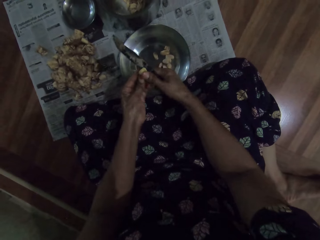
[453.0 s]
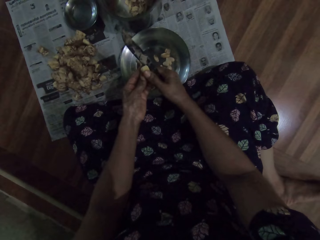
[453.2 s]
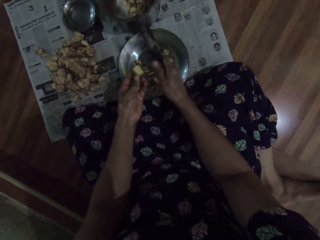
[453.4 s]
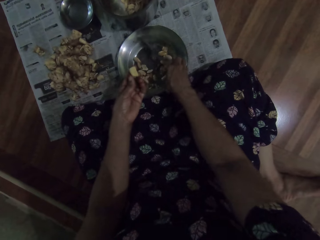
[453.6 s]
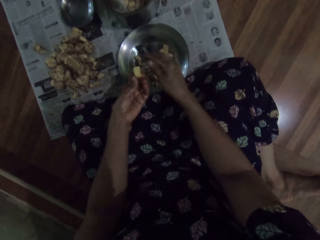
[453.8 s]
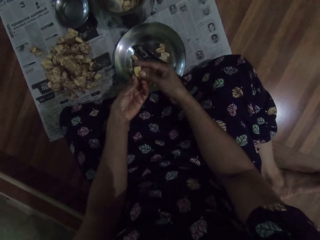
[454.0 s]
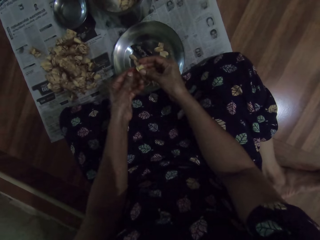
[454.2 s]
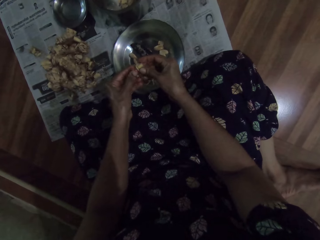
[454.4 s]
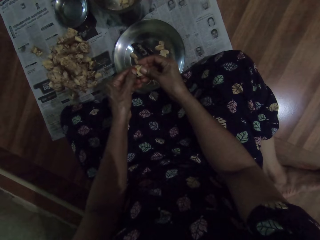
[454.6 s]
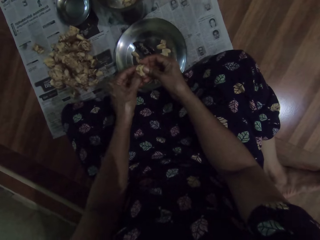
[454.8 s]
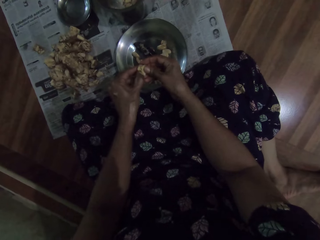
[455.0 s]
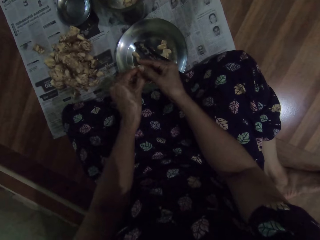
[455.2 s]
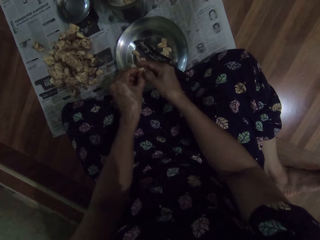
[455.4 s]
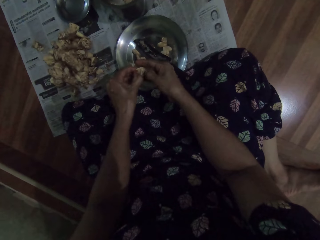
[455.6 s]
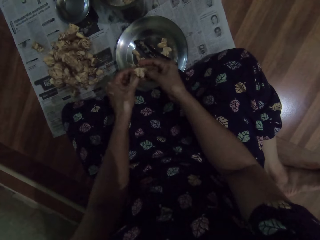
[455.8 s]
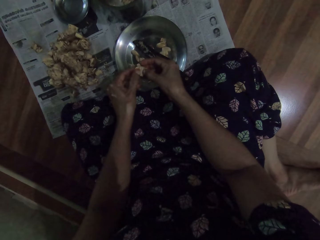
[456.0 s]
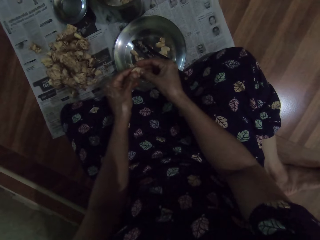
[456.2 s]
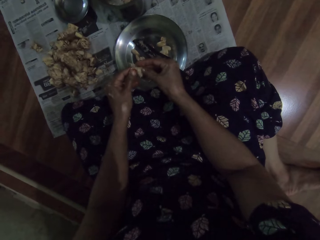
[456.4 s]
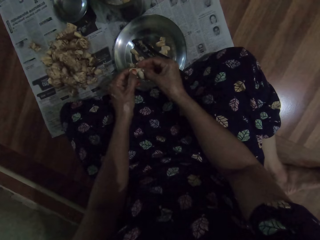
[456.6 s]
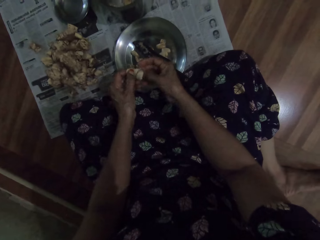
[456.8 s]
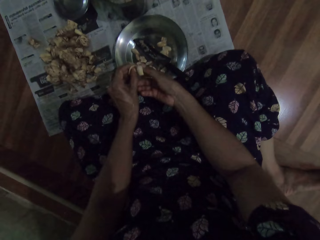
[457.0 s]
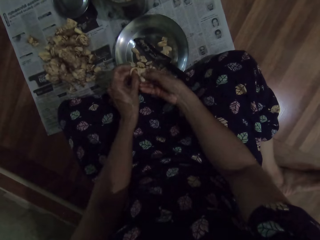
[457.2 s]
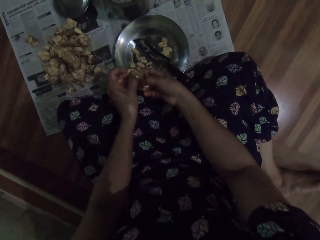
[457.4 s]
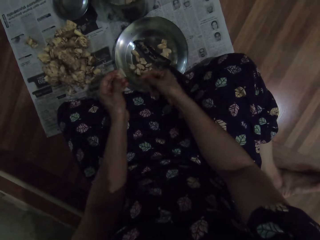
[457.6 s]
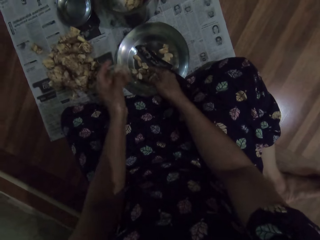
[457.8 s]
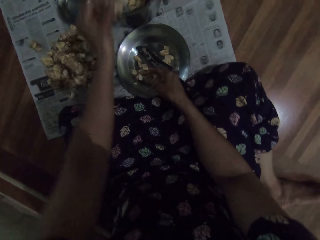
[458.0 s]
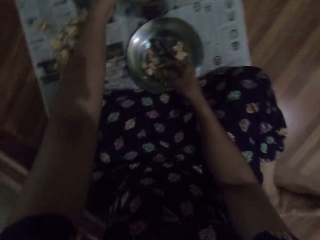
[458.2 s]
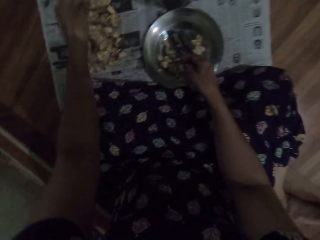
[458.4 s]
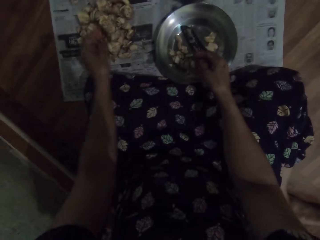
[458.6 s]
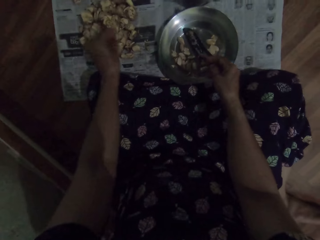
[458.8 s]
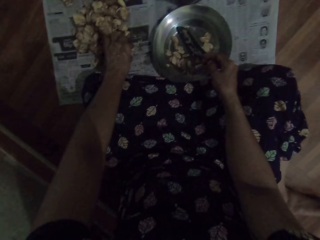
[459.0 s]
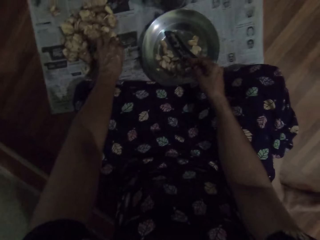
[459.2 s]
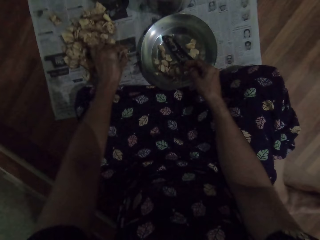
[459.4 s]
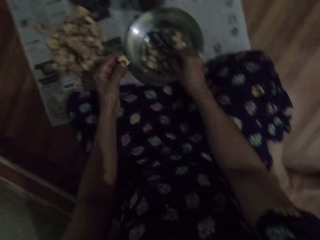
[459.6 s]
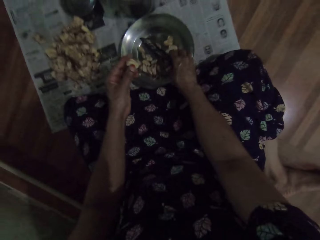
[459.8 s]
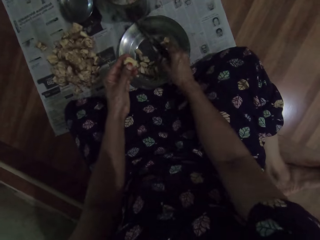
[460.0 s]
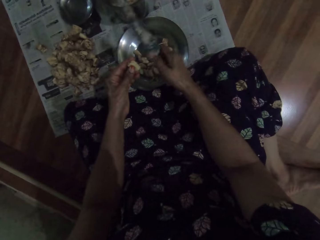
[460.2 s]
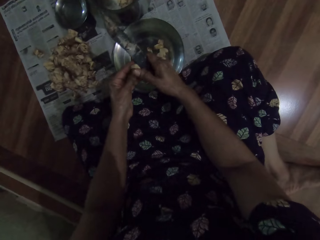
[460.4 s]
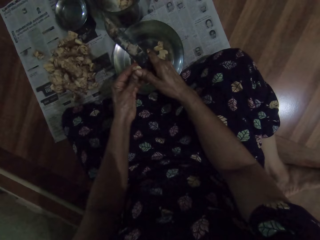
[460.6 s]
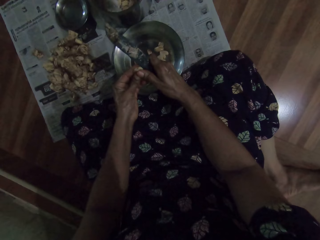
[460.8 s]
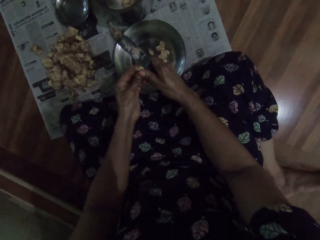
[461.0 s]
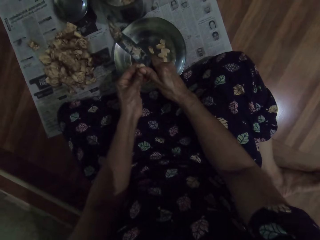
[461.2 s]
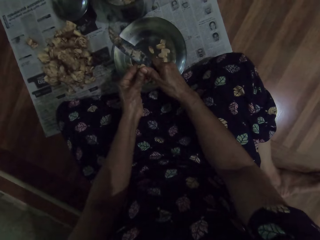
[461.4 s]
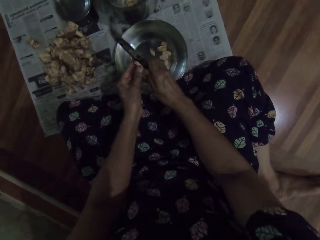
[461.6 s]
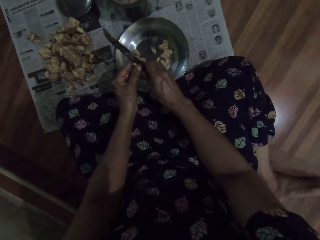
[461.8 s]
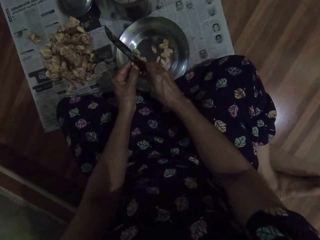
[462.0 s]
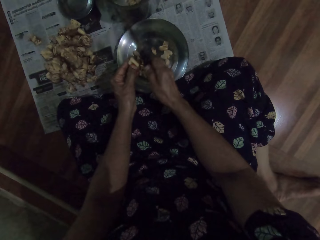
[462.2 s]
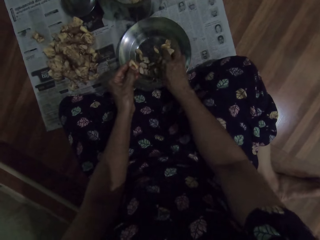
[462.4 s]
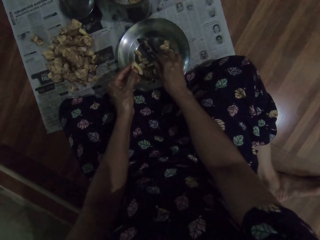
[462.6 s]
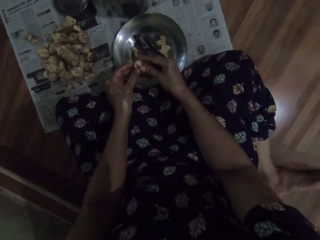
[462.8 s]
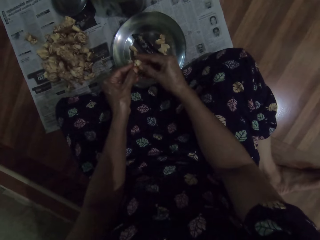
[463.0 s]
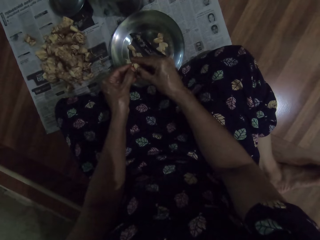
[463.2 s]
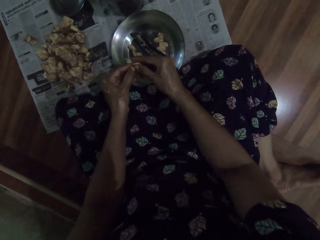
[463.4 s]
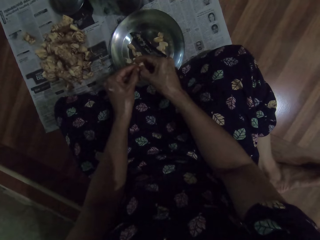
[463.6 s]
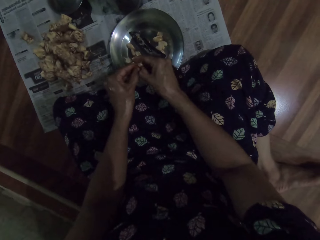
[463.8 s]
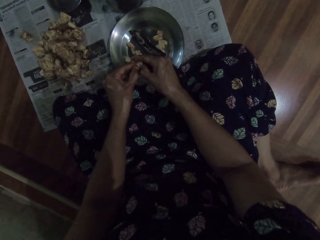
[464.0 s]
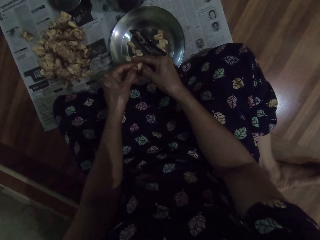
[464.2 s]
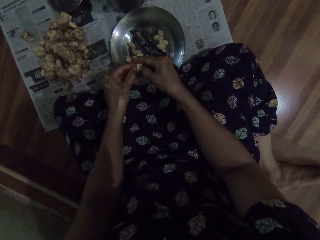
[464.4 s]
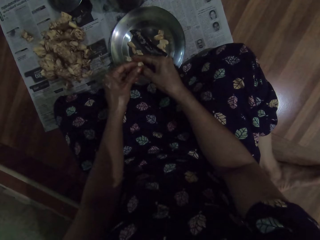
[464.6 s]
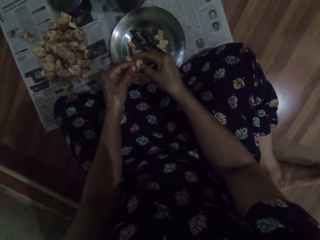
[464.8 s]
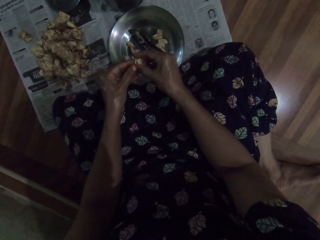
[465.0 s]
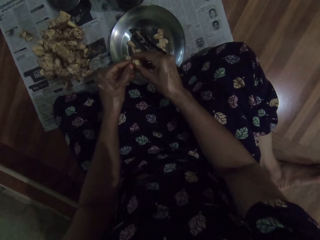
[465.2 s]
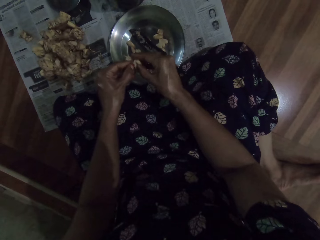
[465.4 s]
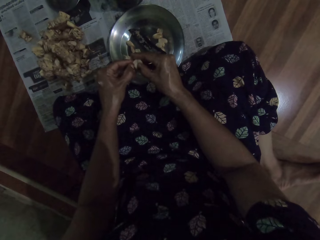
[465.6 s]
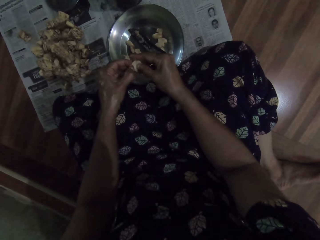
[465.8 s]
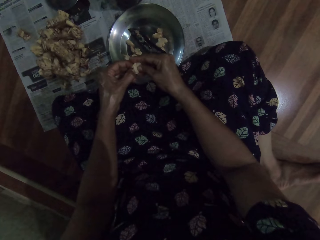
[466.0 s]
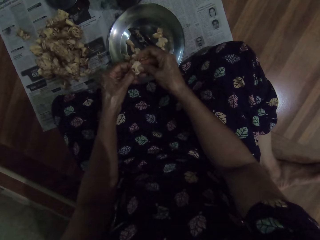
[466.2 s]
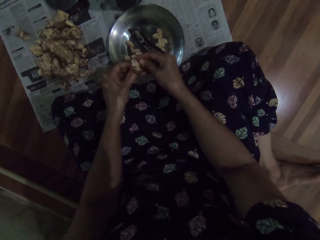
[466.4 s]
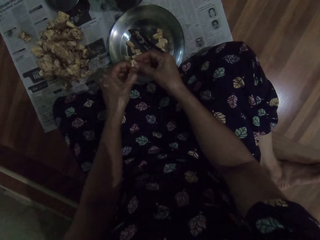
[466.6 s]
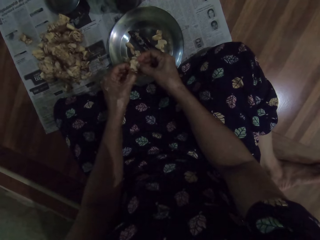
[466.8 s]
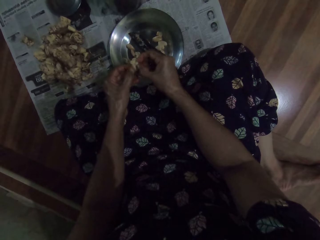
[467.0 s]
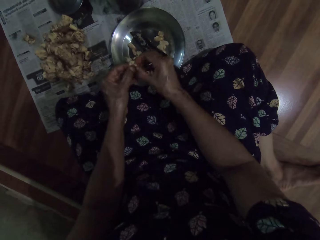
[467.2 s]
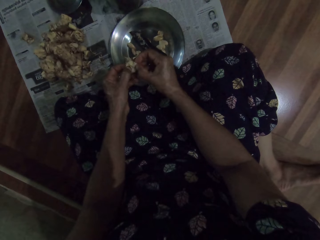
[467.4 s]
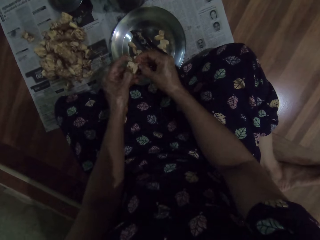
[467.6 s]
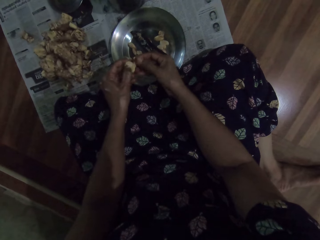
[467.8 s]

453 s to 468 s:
The camera wearer places the knife in her right hand in the bowl on the floor. She peels the garlic pod or ginger with both hands. She drops the garlic pod in her left hand into the bowl on the floor. She drops the shaft of the garlic pod in her left hand into the steel bowl on the floor. She picks the garlic pod from the newspaper on the floor with her left hand. She picks up the knife from the bowl on the floor with her right hand. She cuts the garlic pod in her left hand with the knife in her right hand. She places the knife in her right hand in the bowl on the floor. She peels the garlic pod with both hands.

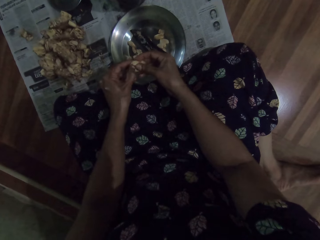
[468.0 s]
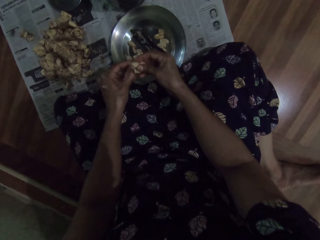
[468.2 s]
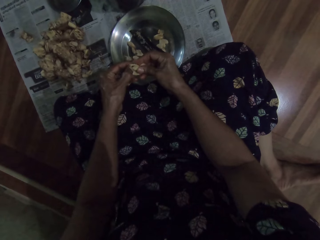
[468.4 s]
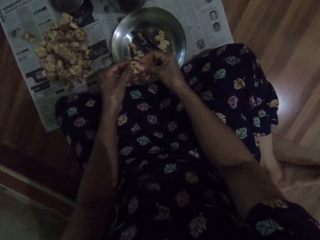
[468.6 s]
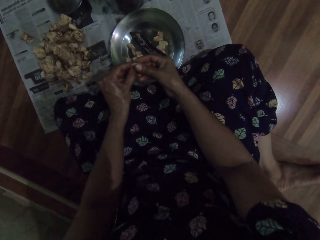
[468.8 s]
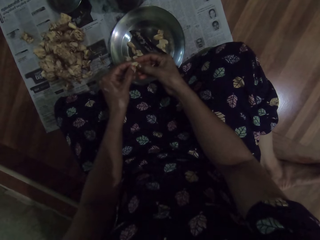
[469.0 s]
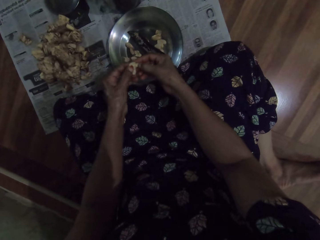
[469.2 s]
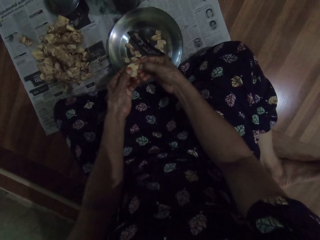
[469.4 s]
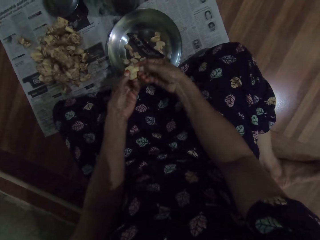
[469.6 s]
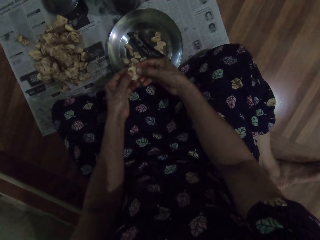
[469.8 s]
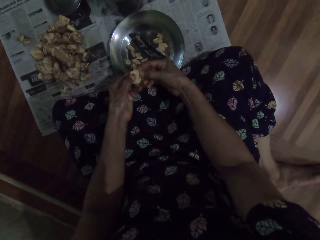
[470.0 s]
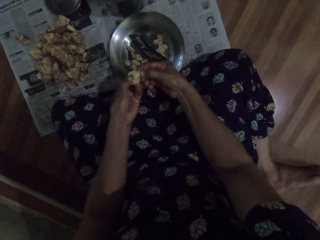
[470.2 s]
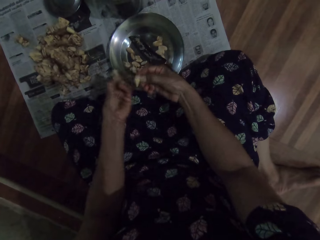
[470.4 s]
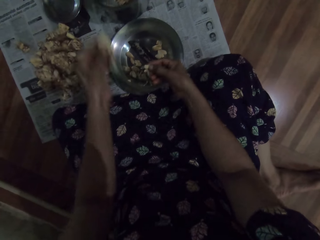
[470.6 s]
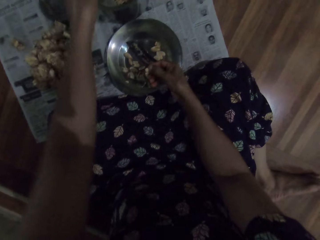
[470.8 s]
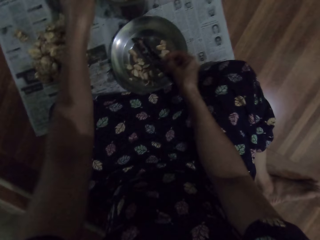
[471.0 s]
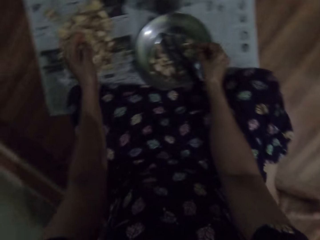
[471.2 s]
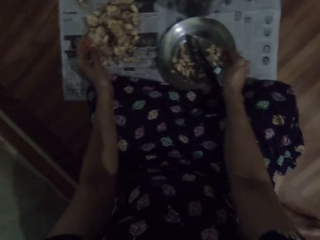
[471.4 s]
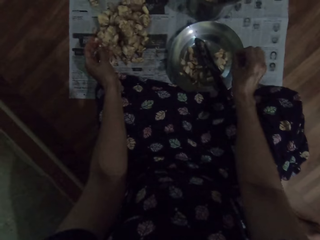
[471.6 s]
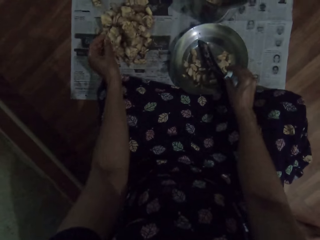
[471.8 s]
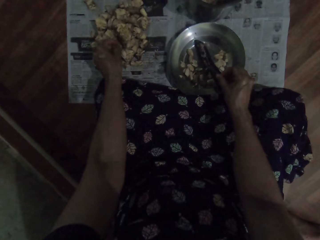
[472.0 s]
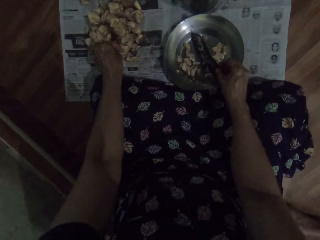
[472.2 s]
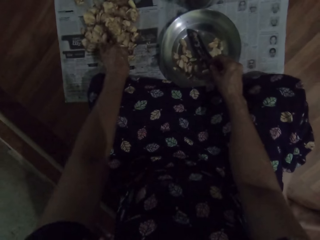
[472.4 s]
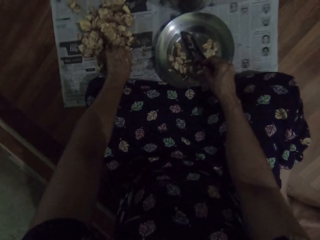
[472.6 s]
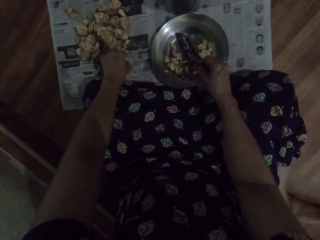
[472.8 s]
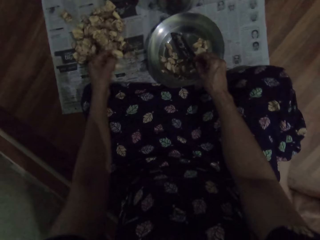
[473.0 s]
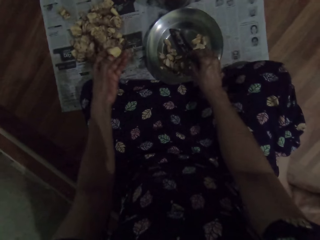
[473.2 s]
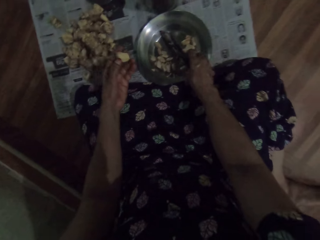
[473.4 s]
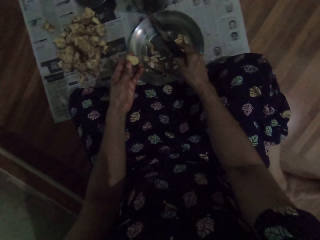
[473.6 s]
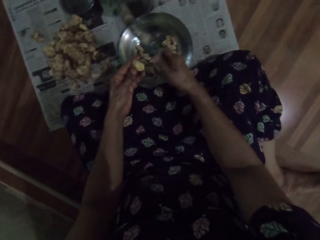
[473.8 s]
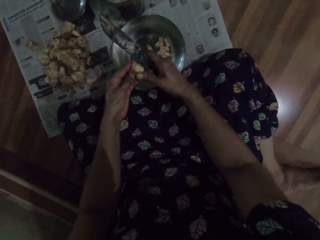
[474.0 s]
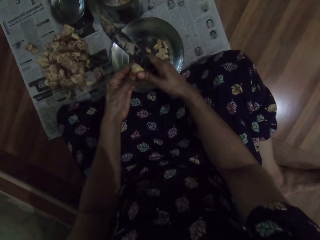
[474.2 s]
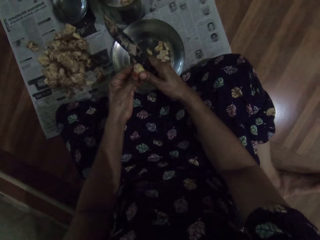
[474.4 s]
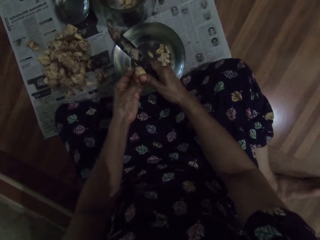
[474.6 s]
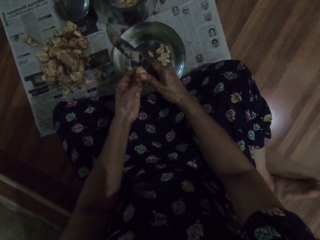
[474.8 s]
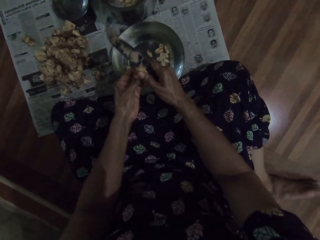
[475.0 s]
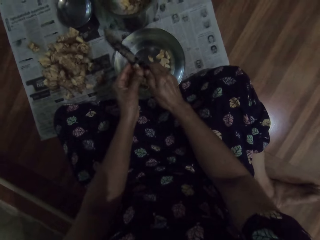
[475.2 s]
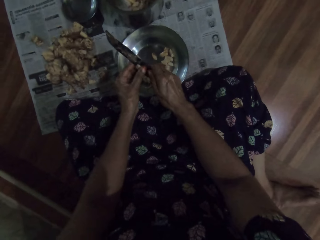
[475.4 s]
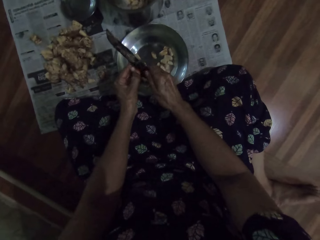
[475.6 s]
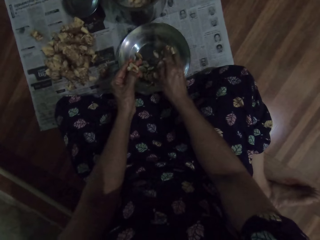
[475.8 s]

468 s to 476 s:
The camera wearer drops the shaft of the garlic pod in her left hand into the steel bowl on the floor. She drops the garlic pod in her left hand into the bowl on the floor. She picks the garlic pod or ginger from the newspaper on the floor with her left hand. She picks up the knife from the bowl on the floor with her right hand. She cuts the garlic pod in her left hand with the knife in her right hand.
